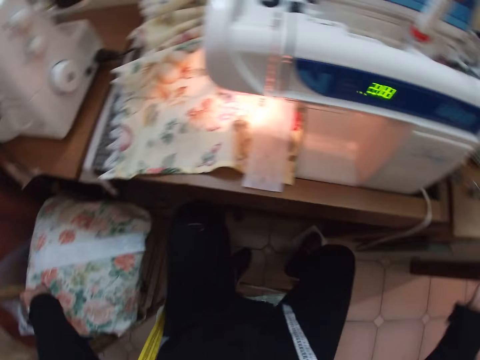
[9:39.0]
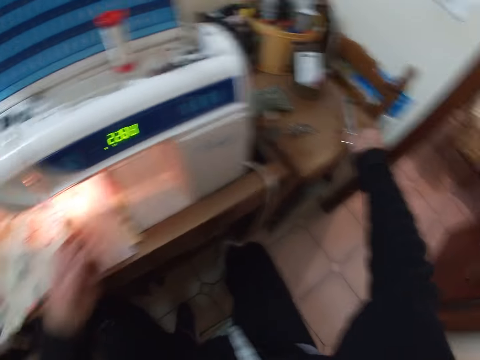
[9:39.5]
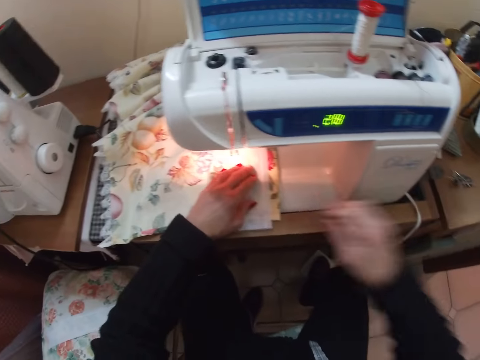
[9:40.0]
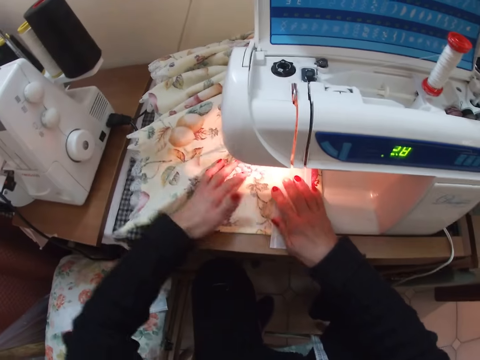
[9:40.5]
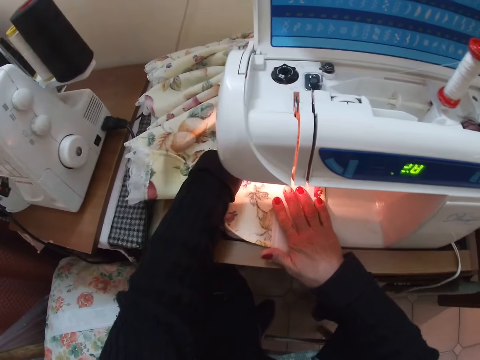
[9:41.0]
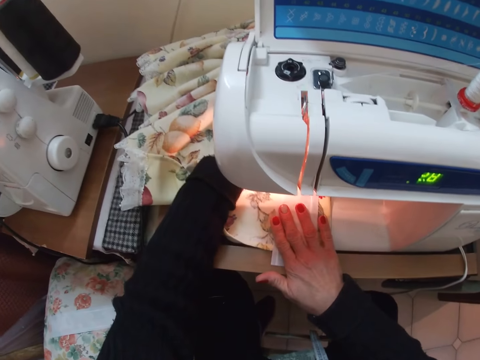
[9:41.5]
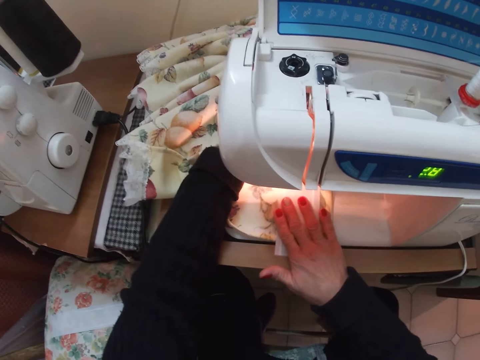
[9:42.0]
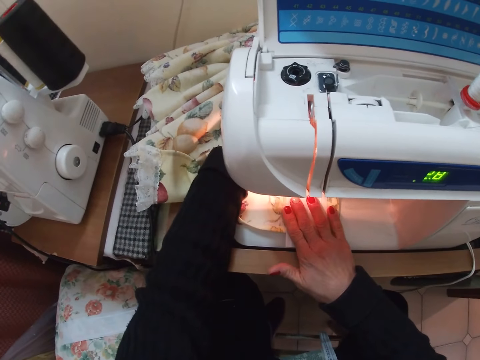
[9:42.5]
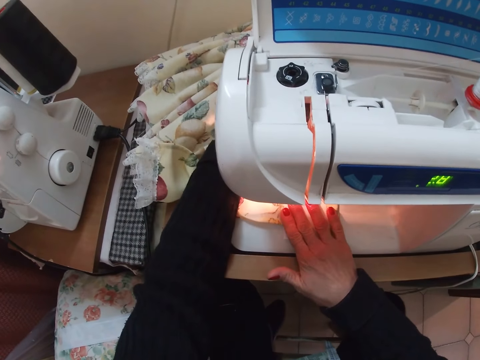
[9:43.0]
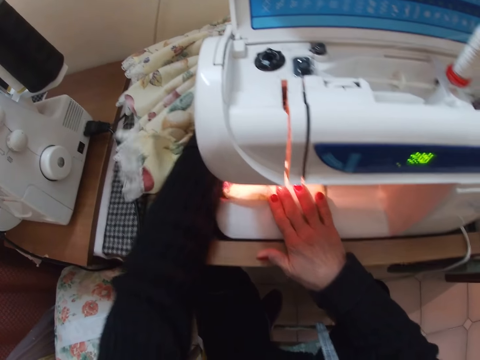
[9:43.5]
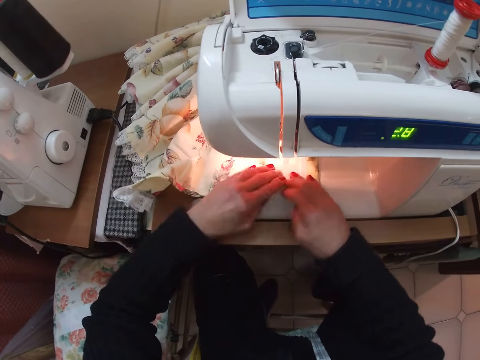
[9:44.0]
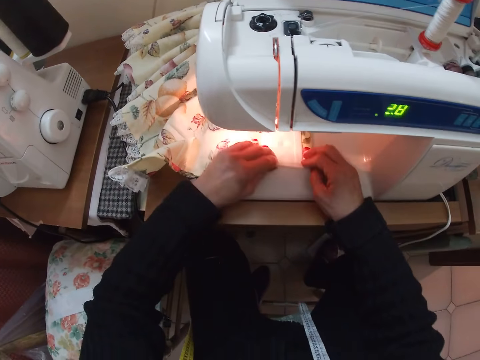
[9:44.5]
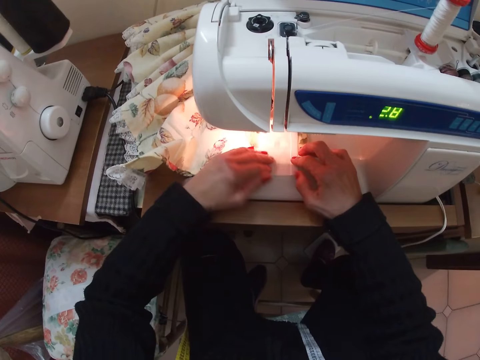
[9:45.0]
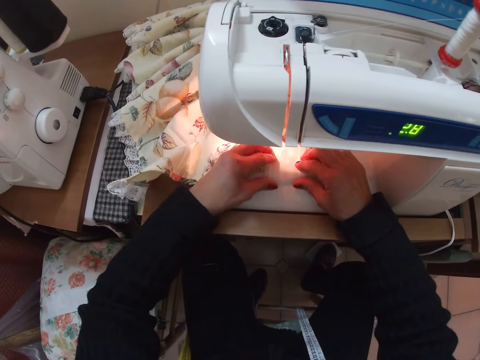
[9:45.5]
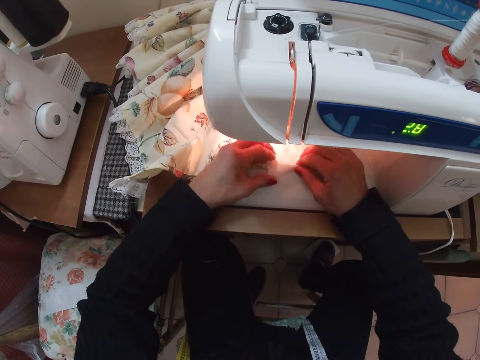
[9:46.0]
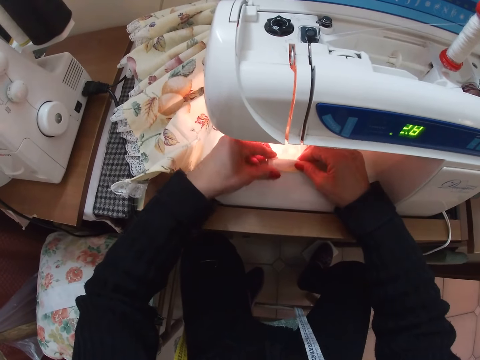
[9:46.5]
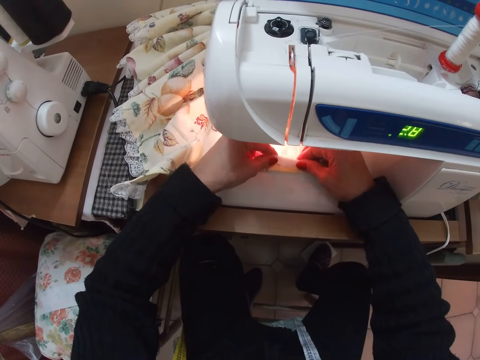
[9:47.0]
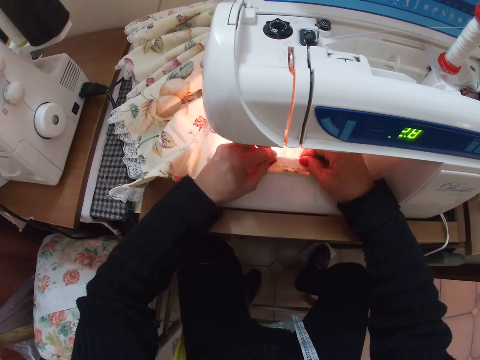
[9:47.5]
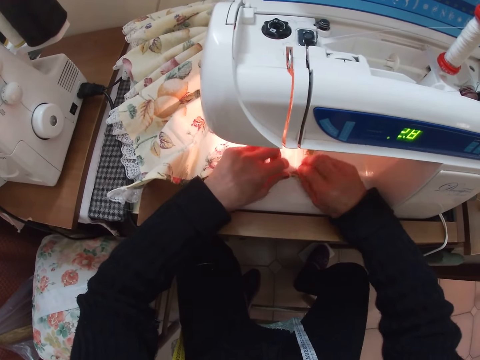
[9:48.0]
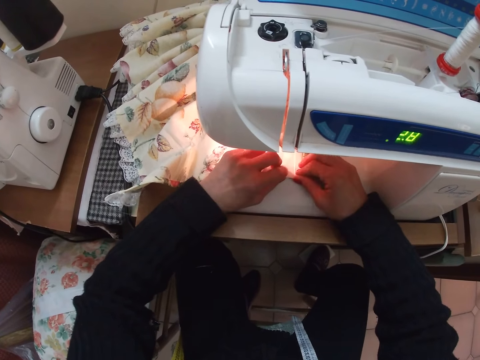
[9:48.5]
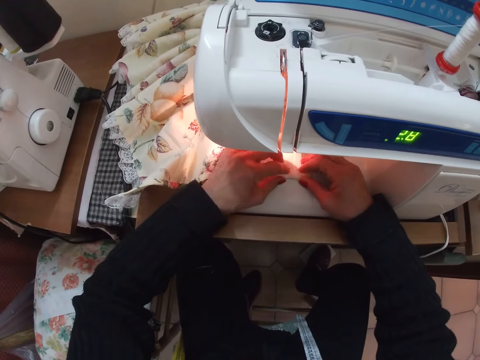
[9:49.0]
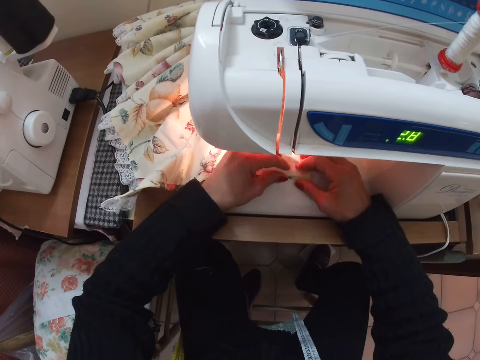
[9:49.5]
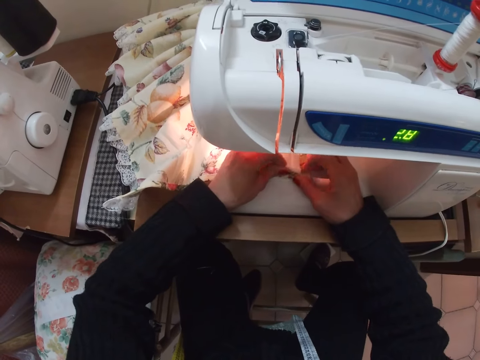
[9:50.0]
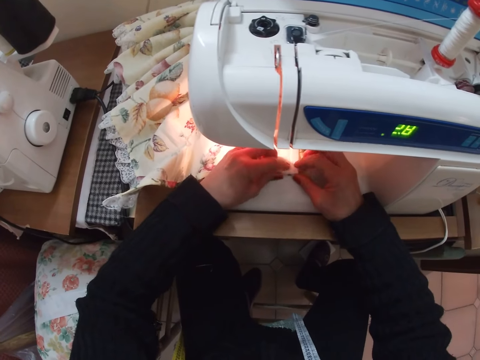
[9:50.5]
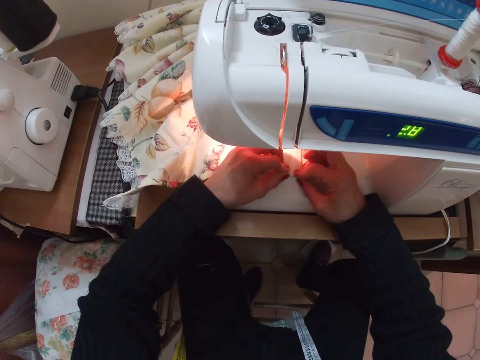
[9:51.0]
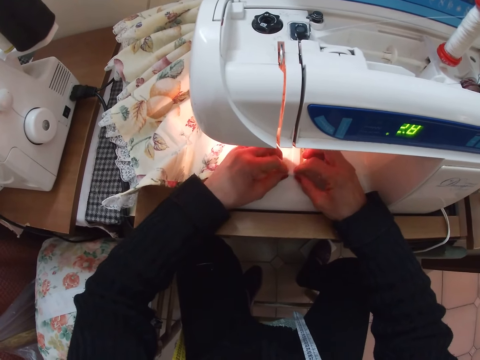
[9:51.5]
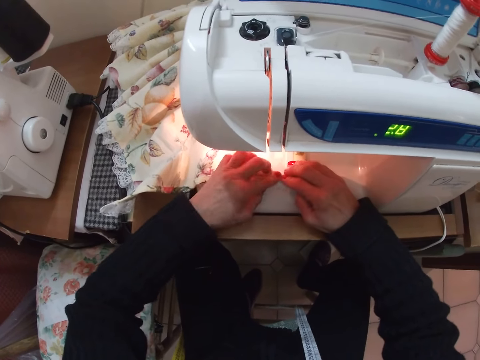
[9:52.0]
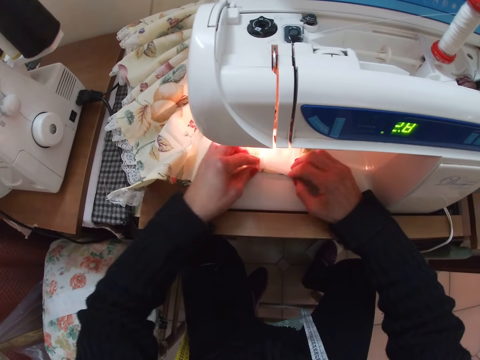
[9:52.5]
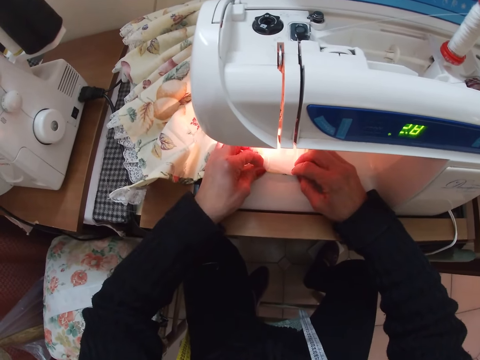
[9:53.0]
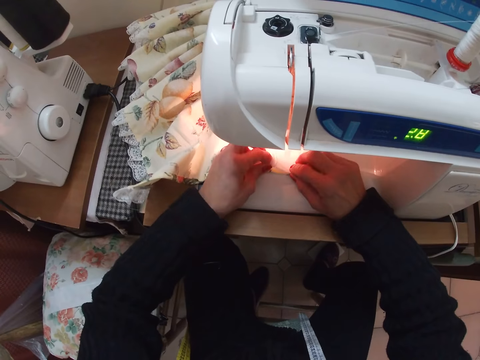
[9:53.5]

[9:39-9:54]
The camera wearer places the piece of cloth on a chair. She places the scissors on the table. She places both her hands on the fabric and the piece of cloth. She sews the fabric and the piece of cloth with the sewing machine. She folds the edge of the piece of cloth on the fabric with both her hands.

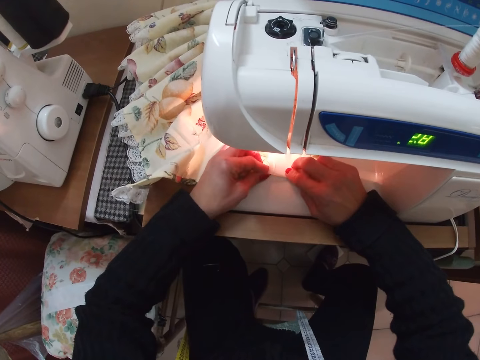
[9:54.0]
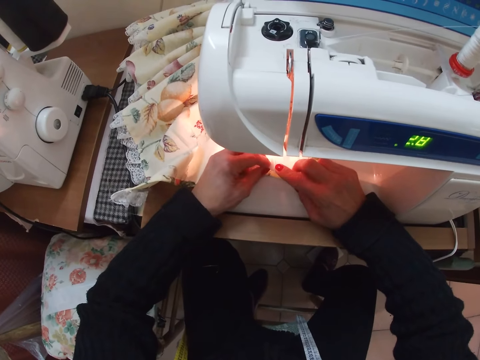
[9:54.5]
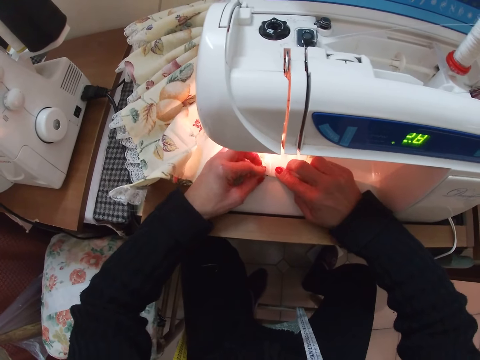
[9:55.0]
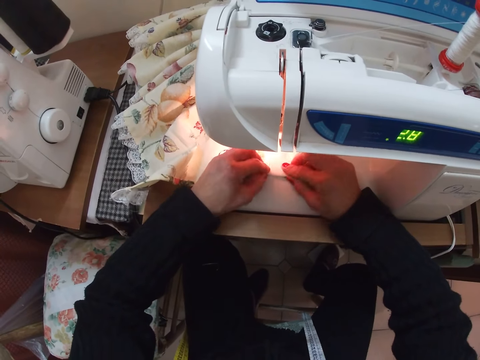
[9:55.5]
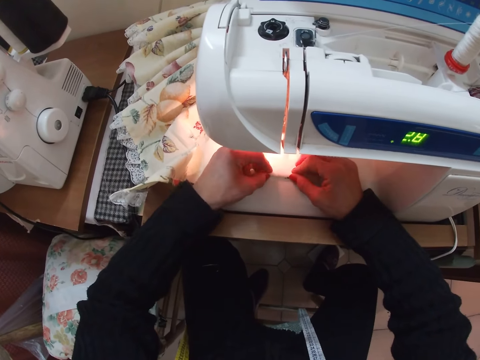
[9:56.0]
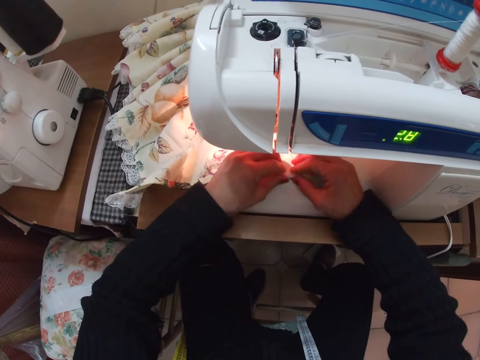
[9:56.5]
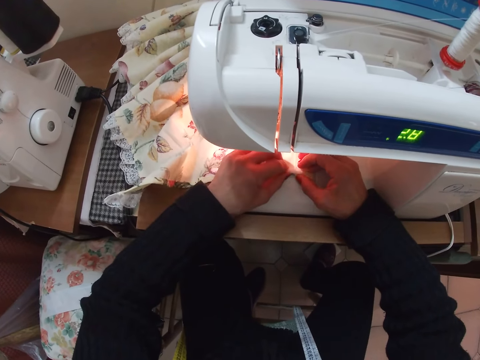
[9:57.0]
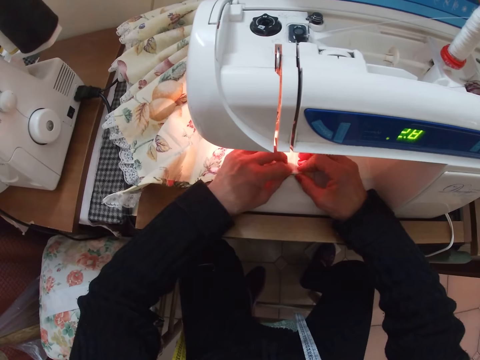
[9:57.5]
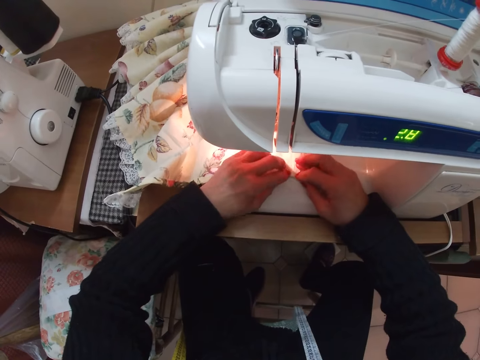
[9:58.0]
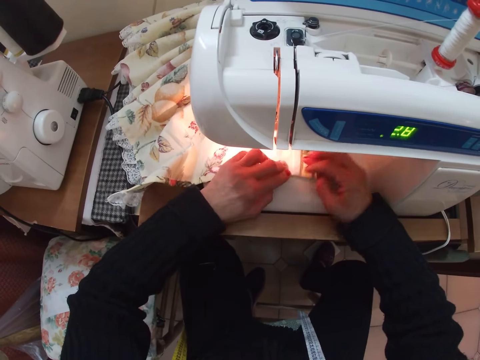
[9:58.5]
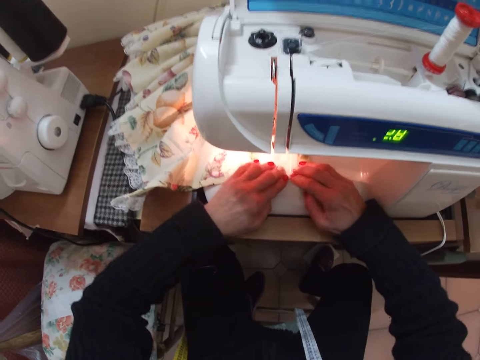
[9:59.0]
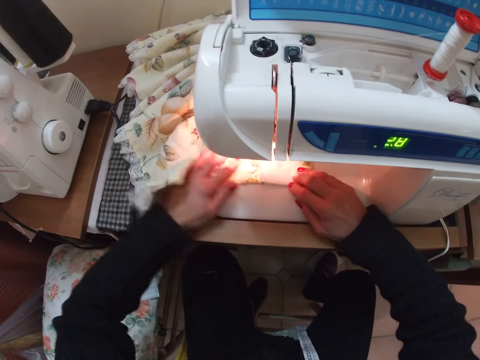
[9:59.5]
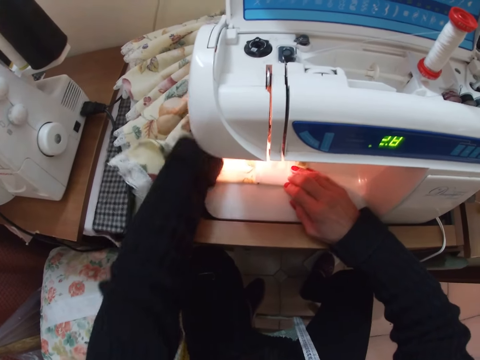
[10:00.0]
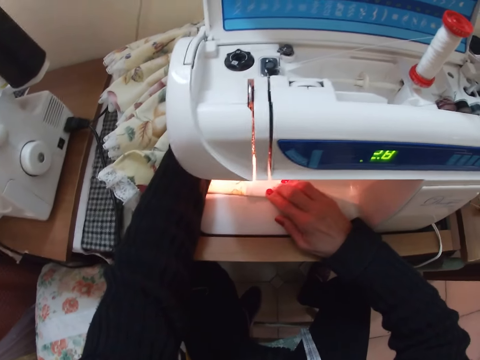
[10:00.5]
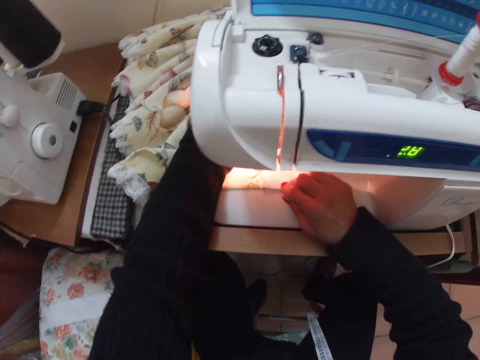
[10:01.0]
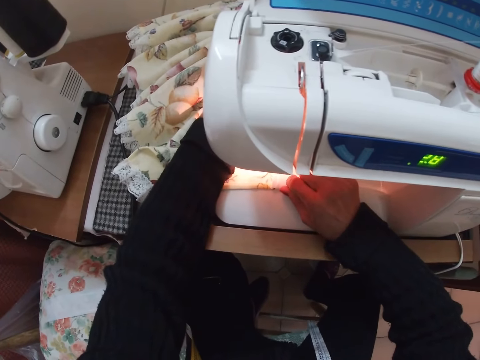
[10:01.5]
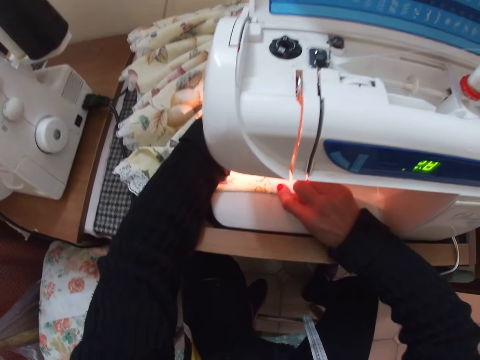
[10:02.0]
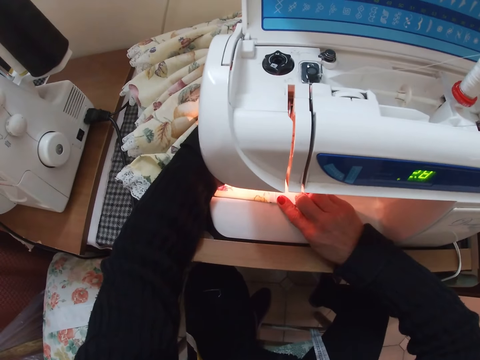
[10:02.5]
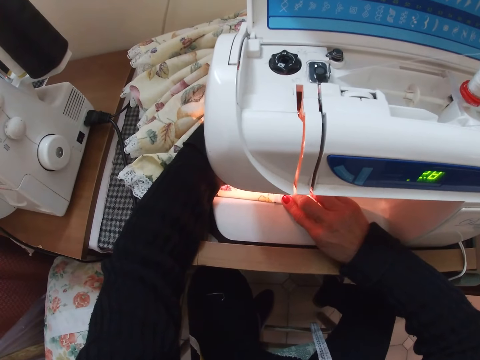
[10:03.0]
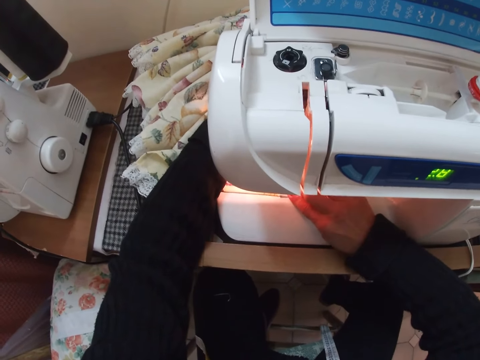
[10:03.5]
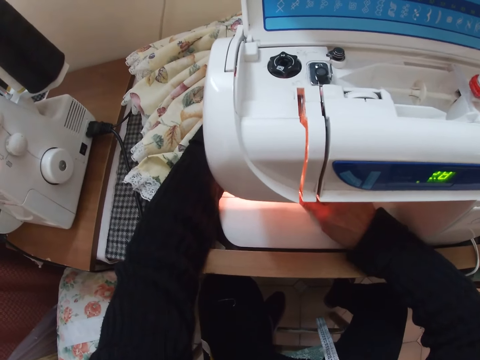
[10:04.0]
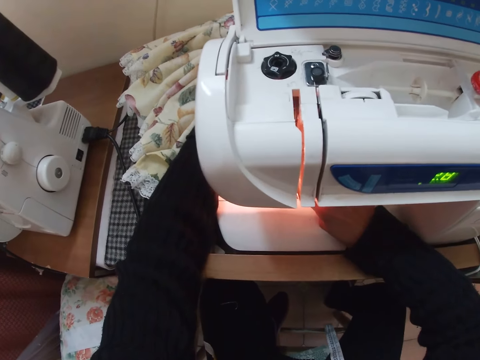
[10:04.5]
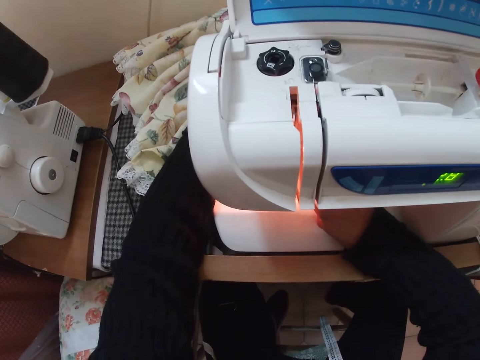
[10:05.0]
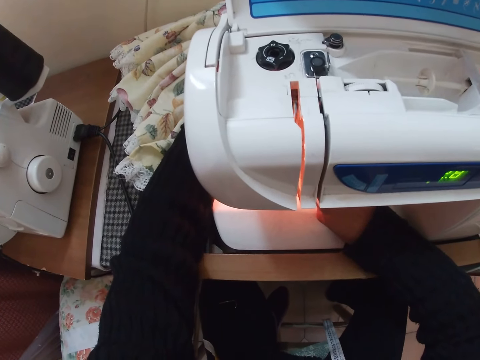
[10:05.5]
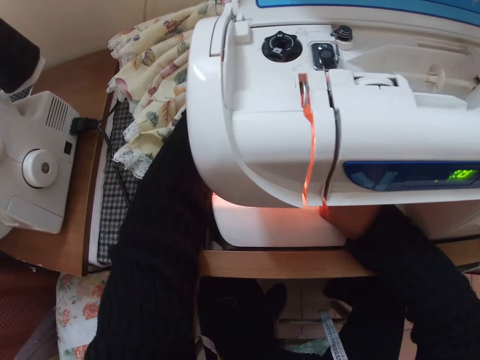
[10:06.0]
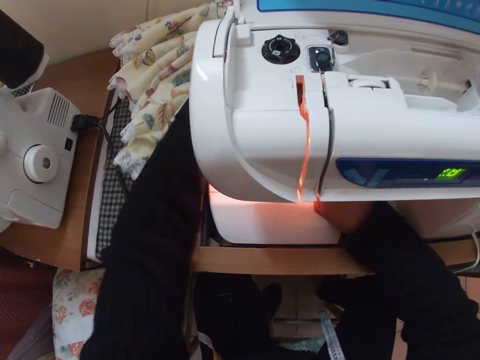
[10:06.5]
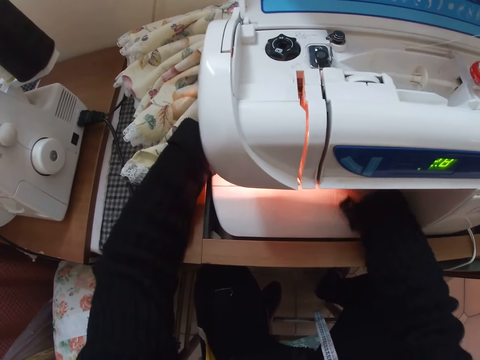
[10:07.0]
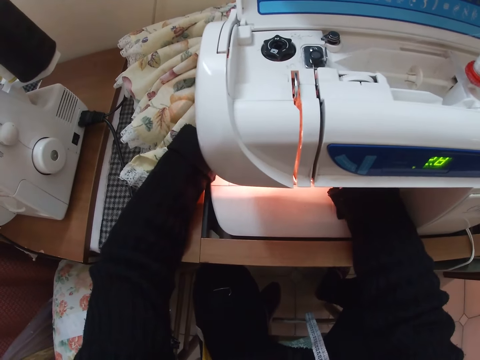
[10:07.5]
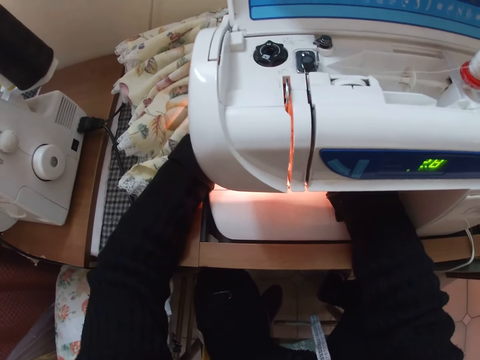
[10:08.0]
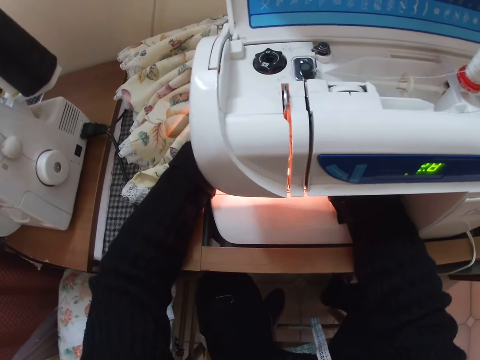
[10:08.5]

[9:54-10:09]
The camera wearer adjusts the cloth. They sew the fabric and the piece of cloth with the sewing machine.
